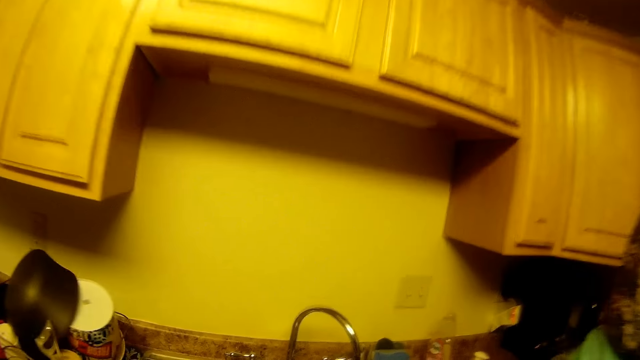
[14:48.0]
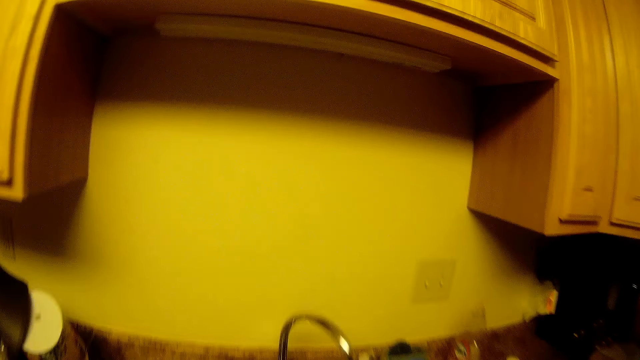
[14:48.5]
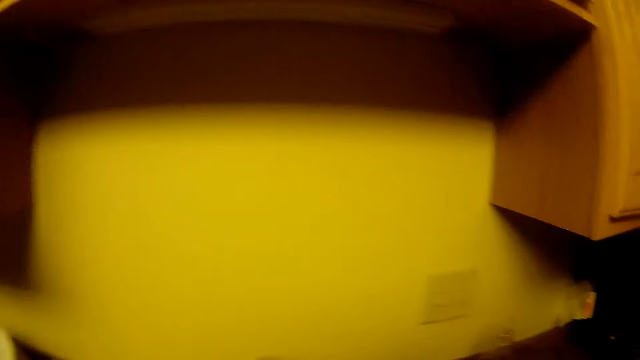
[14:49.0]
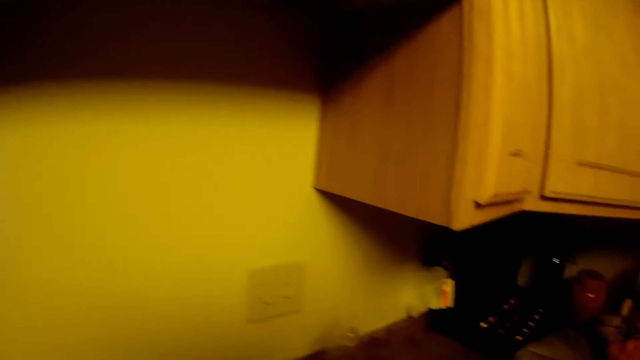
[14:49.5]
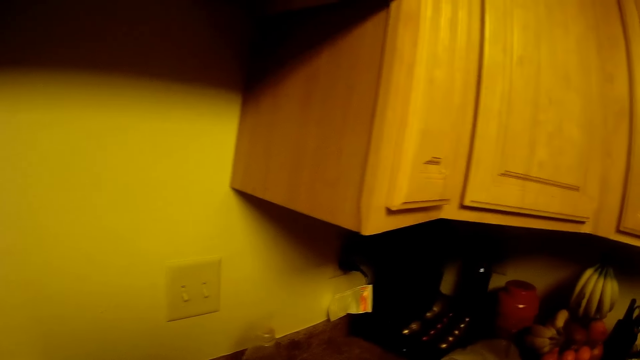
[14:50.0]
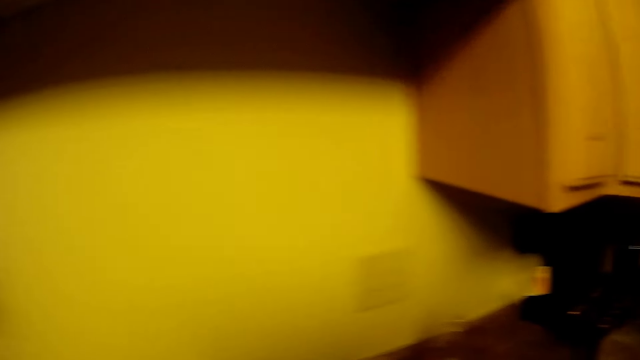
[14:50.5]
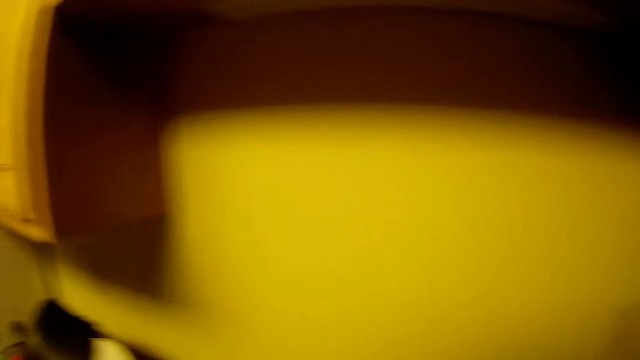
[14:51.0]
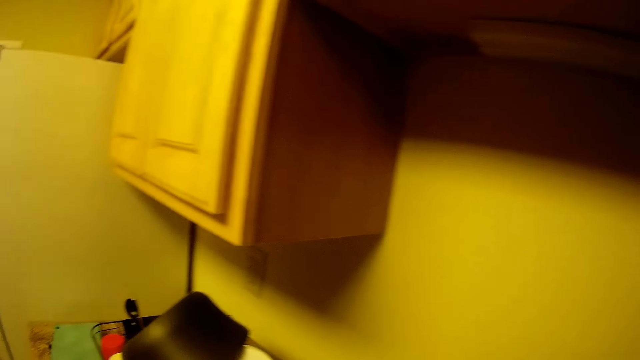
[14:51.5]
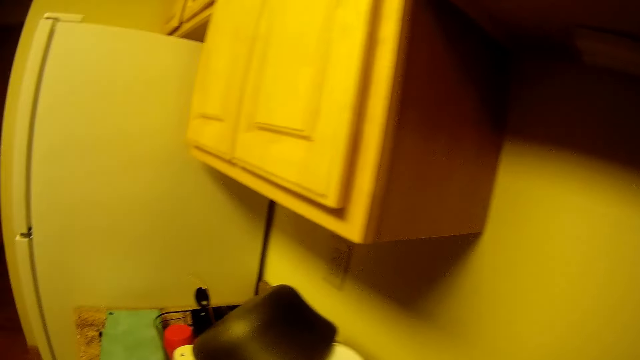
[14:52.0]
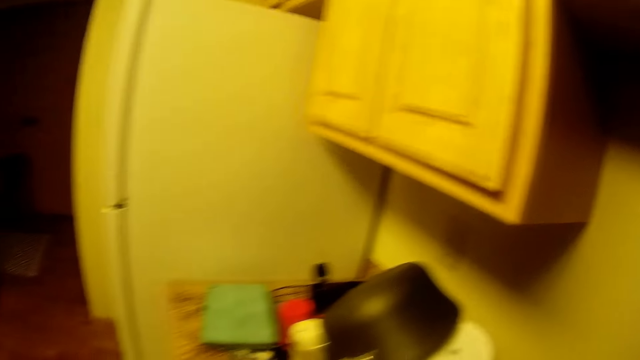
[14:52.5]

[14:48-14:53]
The camera wearer looks around.

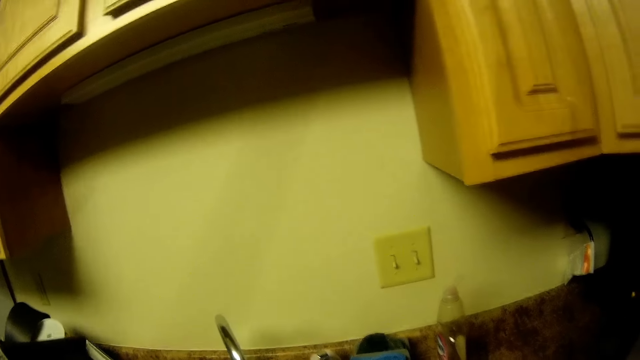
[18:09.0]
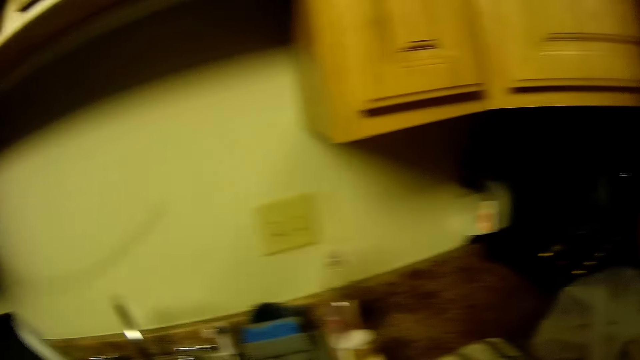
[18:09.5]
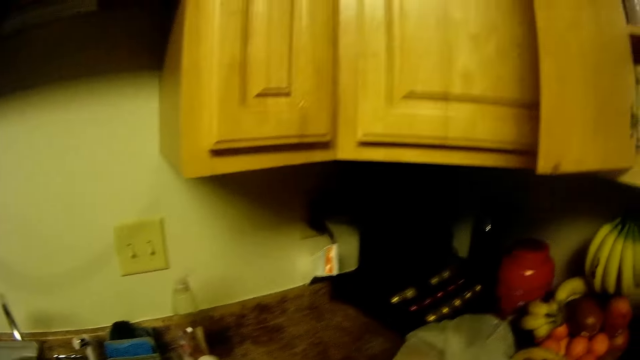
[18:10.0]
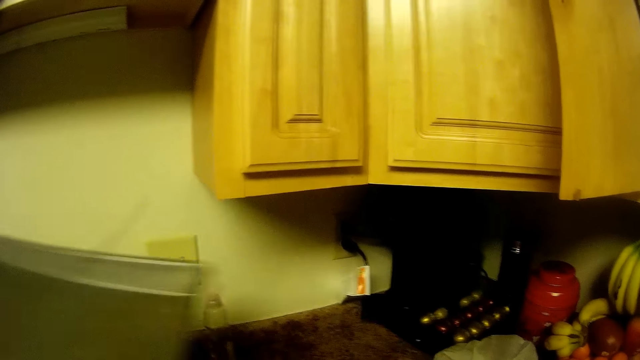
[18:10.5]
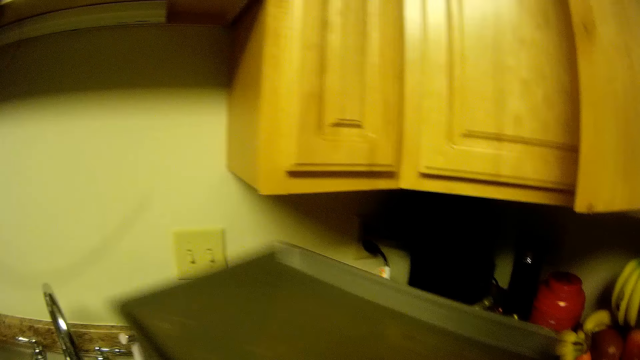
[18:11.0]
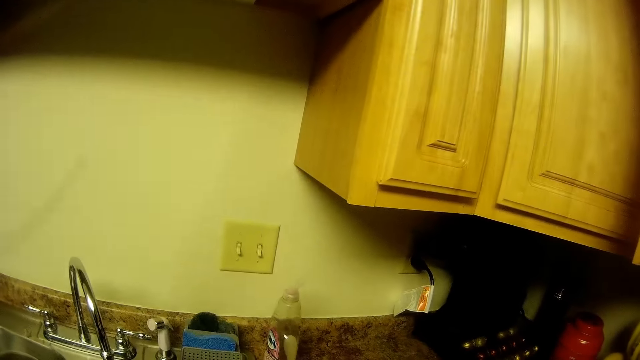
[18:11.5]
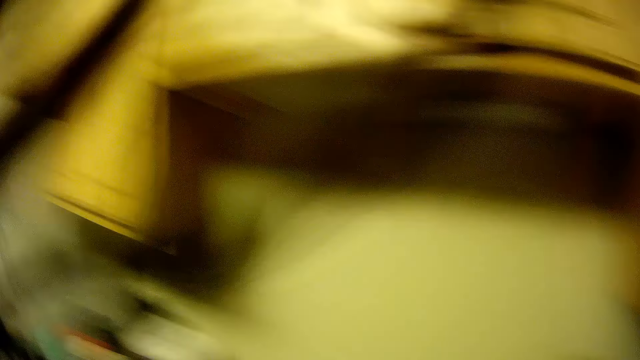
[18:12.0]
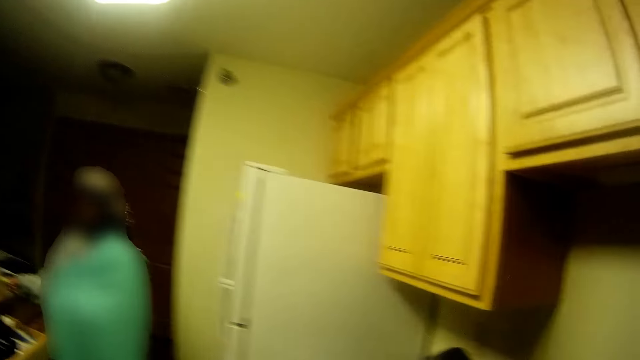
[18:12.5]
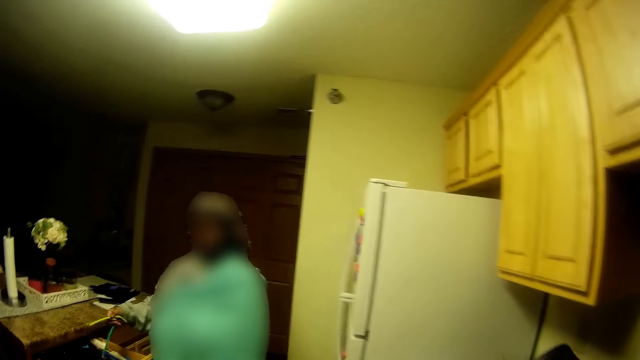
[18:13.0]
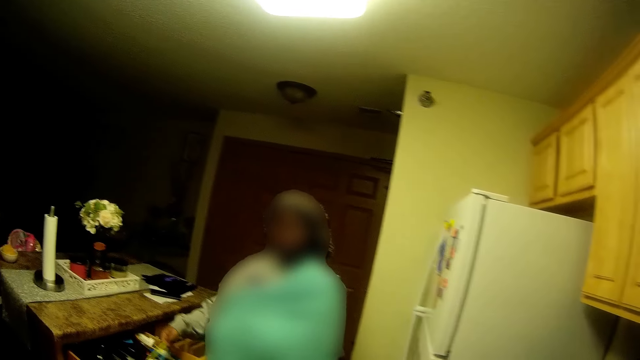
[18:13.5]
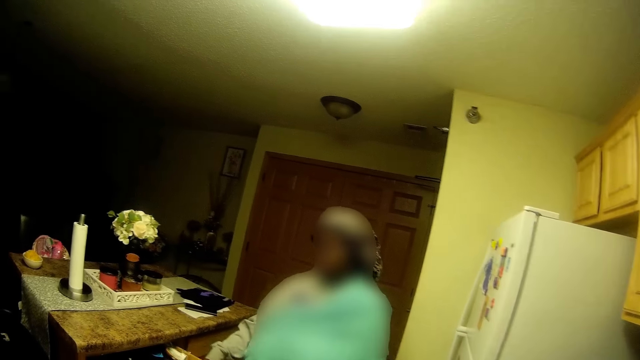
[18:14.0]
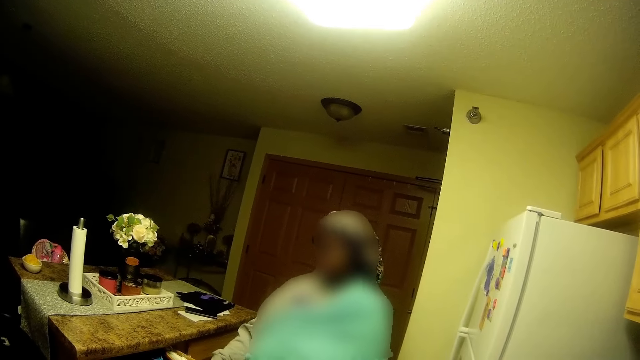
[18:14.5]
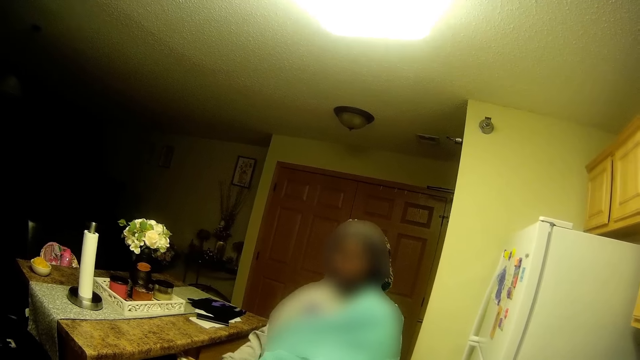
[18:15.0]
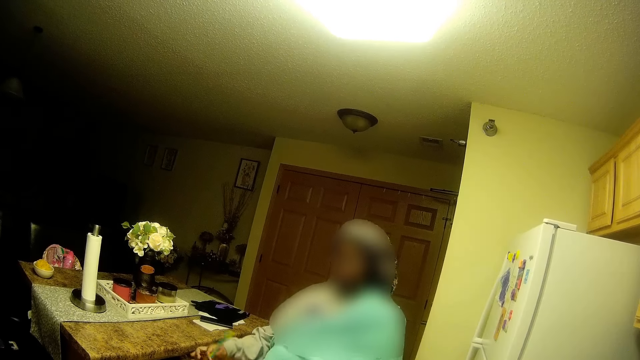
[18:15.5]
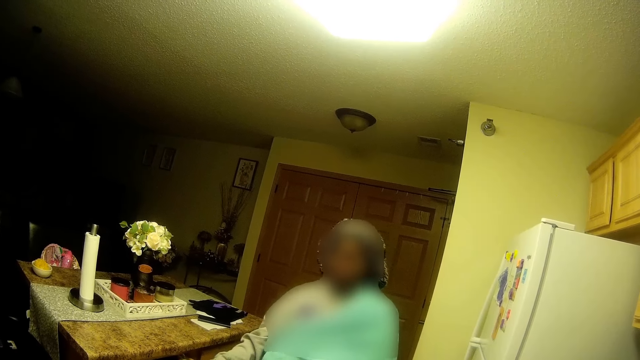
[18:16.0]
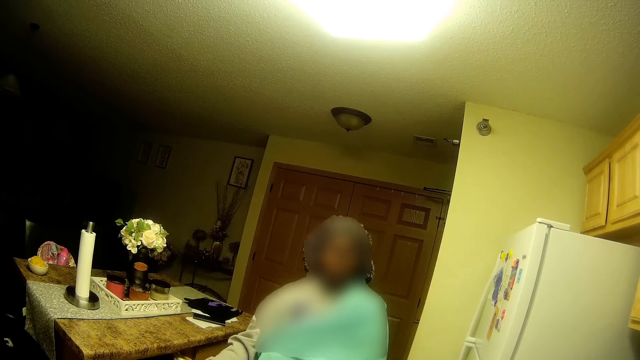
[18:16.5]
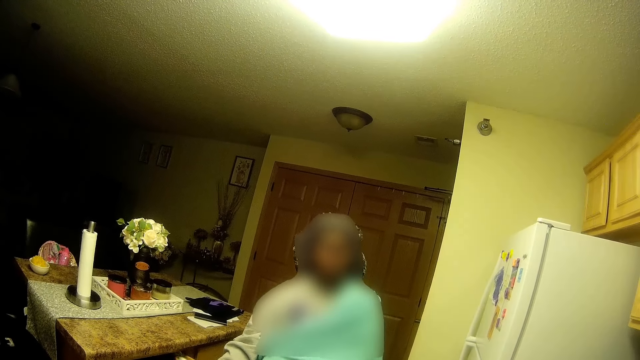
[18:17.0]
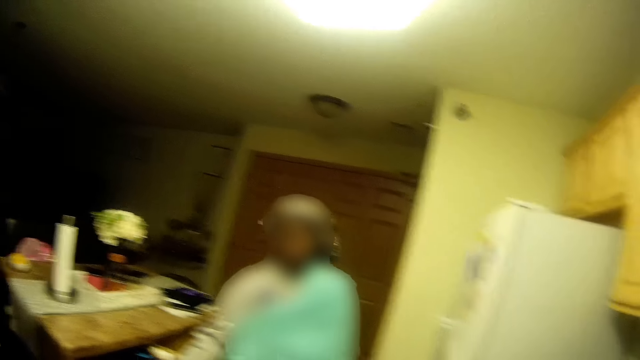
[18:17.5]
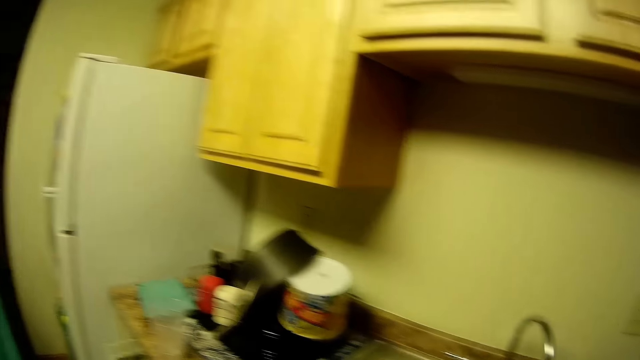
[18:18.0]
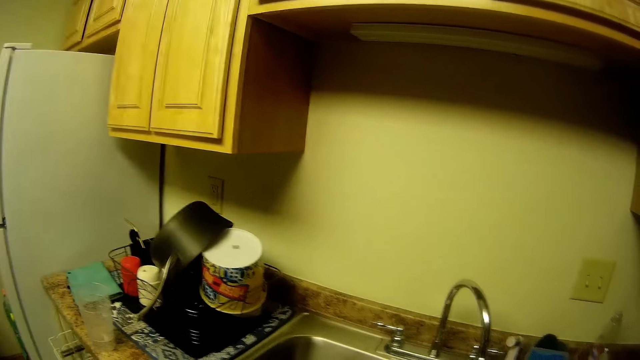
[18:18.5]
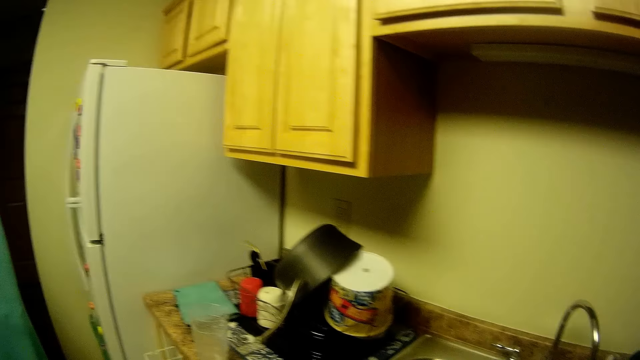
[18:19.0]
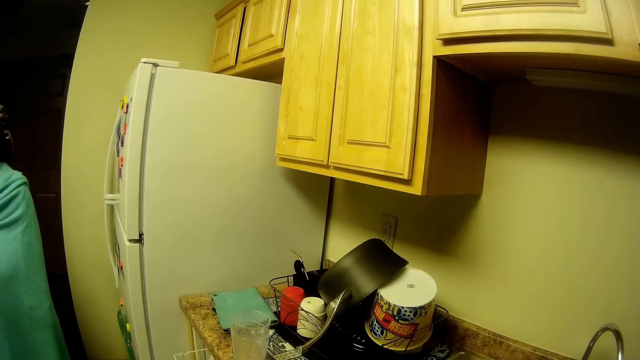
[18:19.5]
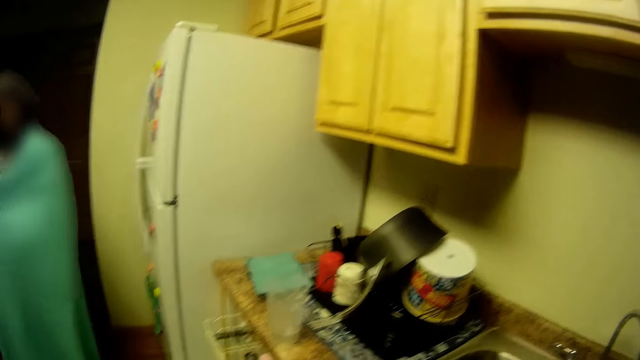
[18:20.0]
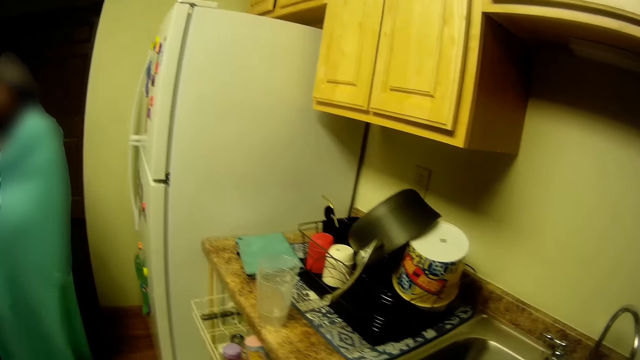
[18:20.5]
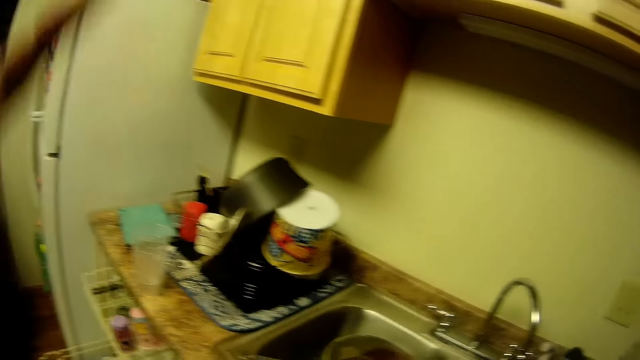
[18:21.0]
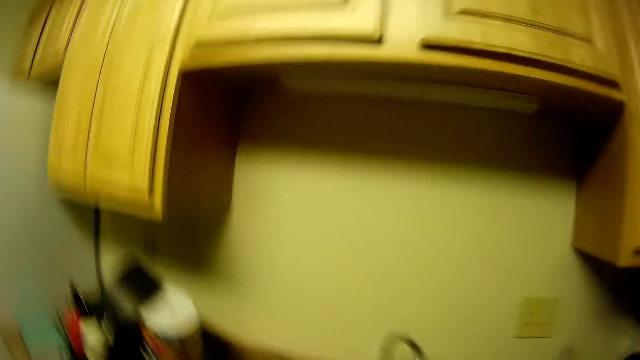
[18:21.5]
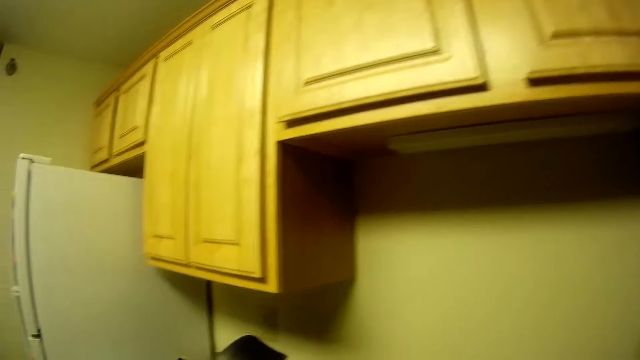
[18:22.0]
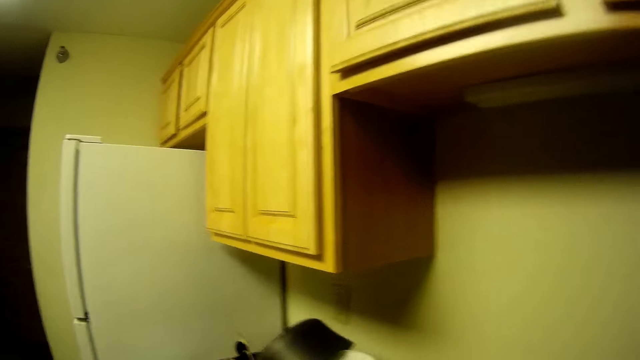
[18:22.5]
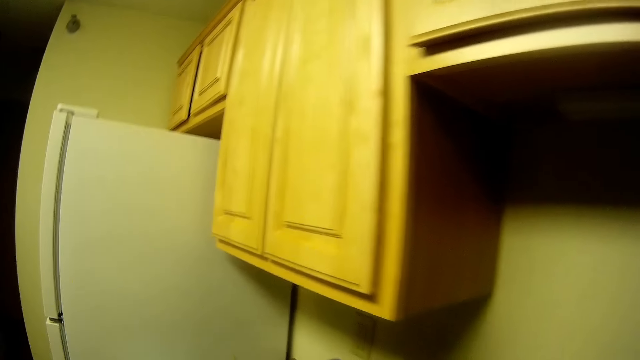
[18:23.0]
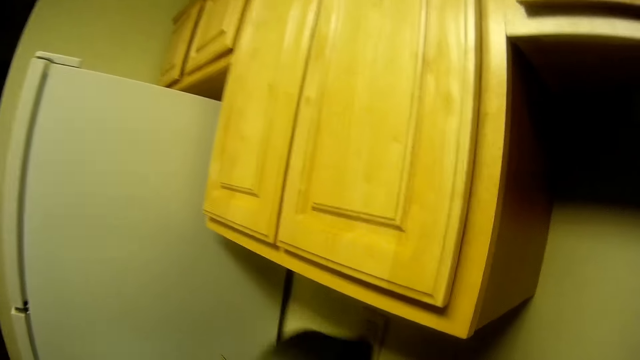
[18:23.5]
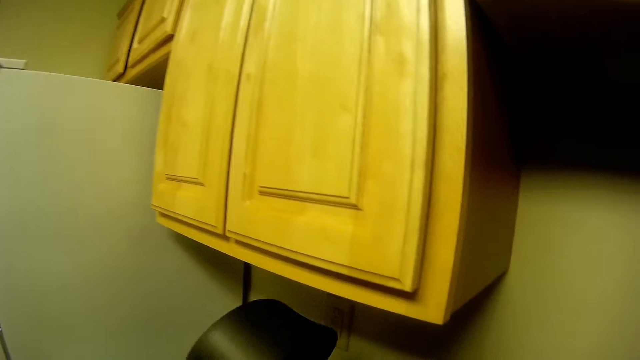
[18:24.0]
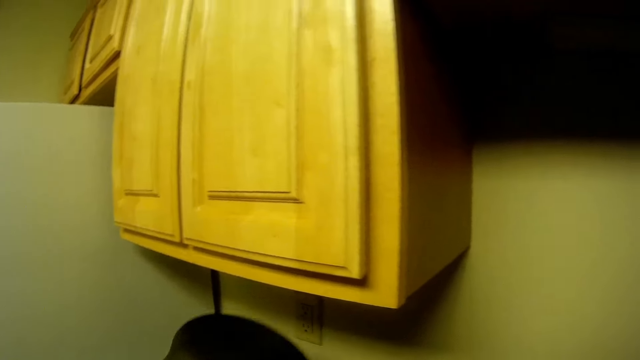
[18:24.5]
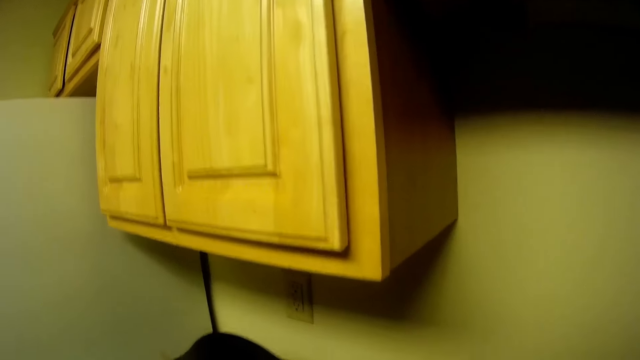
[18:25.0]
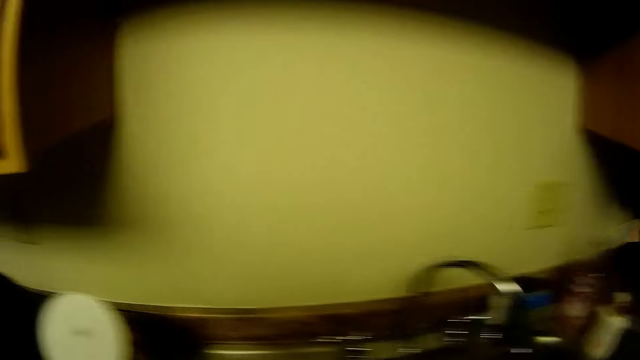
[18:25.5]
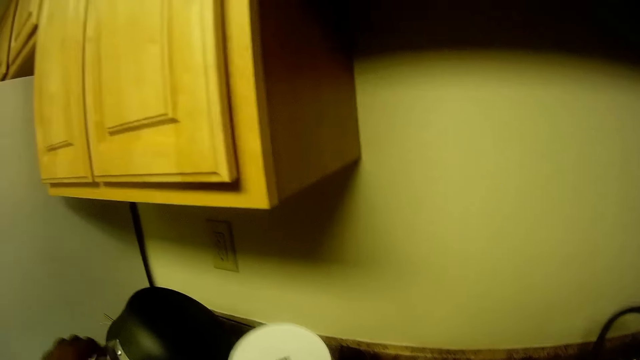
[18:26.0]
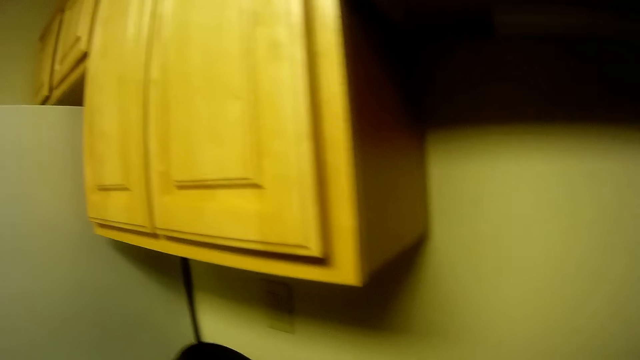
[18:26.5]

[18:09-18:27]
The camera wearer holds an ash tray with both hands. She stands on the floor. She interacts with the girl. The camera wearer lifts her left hand to her face. She picks up a saucepan on a plate rack with her left hand. She puts the saucepan on the plate rack with her left hand.
